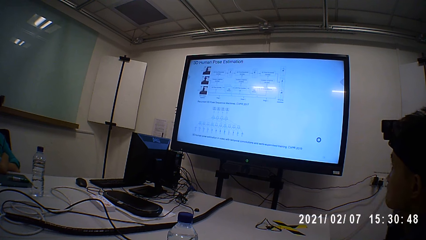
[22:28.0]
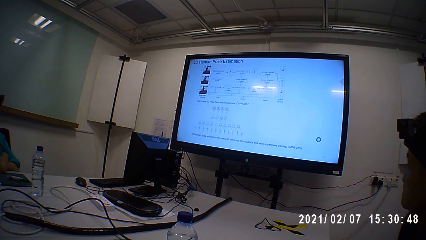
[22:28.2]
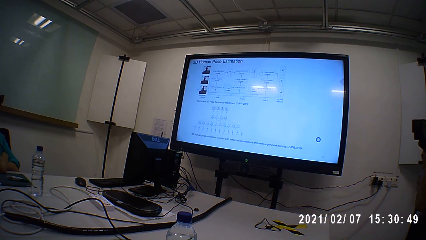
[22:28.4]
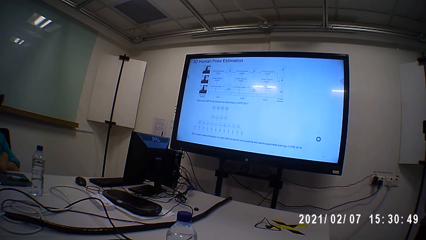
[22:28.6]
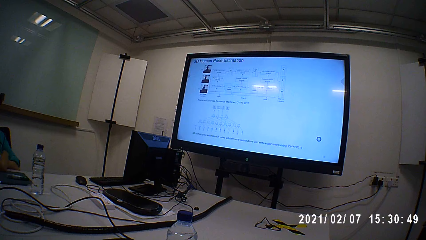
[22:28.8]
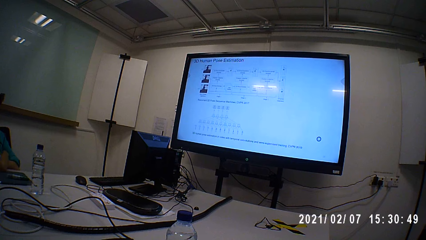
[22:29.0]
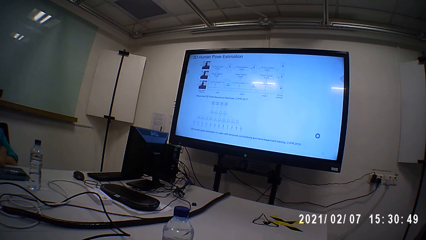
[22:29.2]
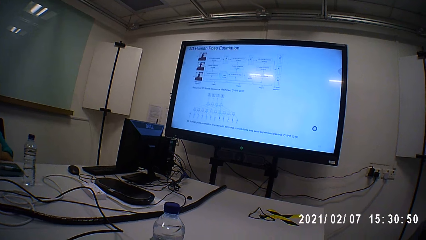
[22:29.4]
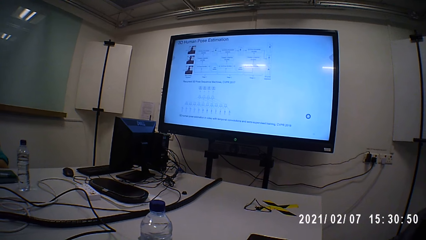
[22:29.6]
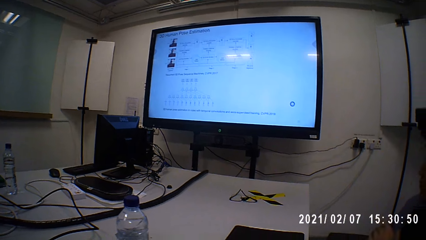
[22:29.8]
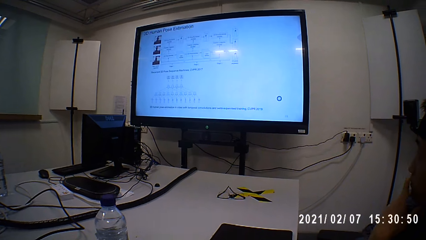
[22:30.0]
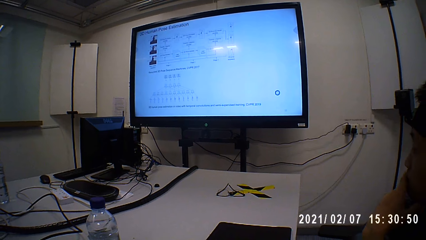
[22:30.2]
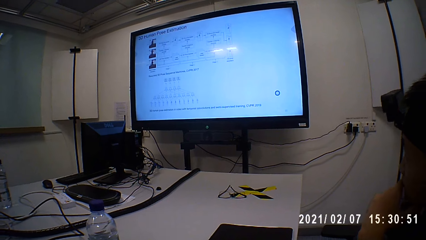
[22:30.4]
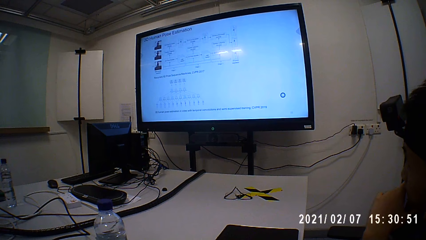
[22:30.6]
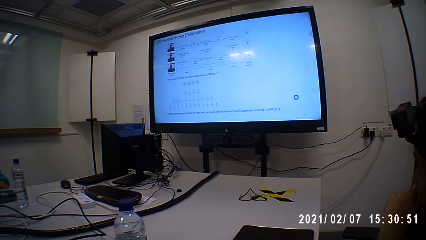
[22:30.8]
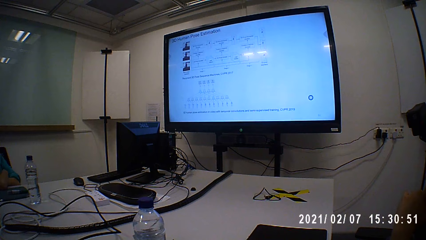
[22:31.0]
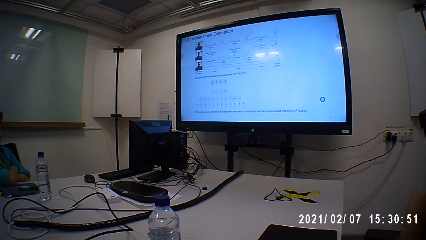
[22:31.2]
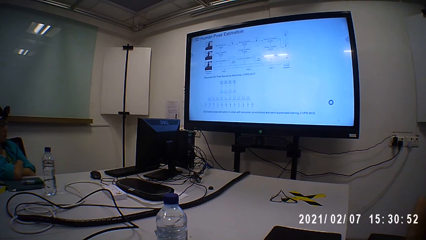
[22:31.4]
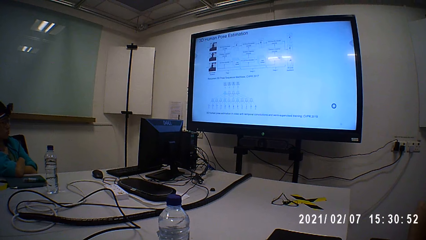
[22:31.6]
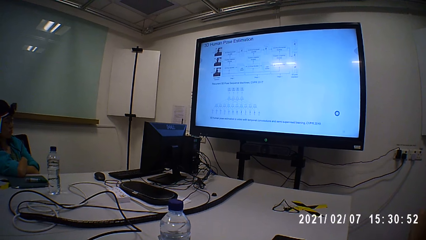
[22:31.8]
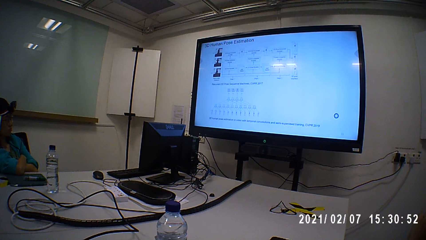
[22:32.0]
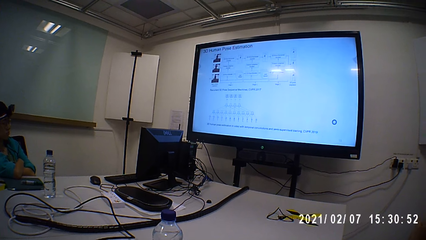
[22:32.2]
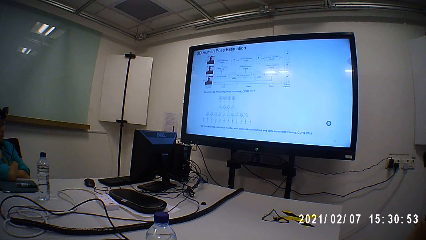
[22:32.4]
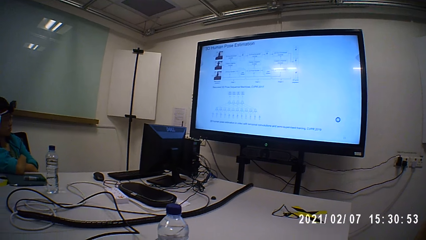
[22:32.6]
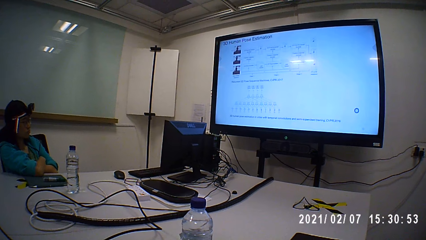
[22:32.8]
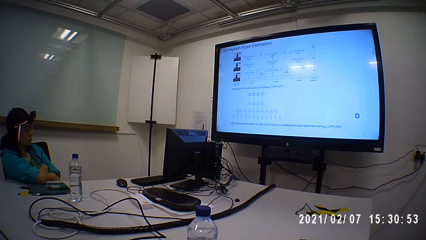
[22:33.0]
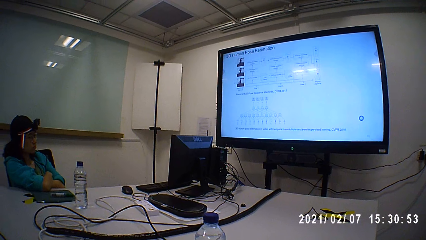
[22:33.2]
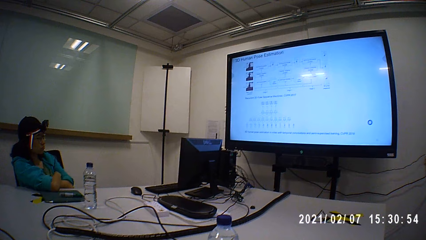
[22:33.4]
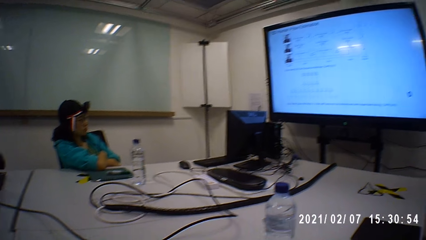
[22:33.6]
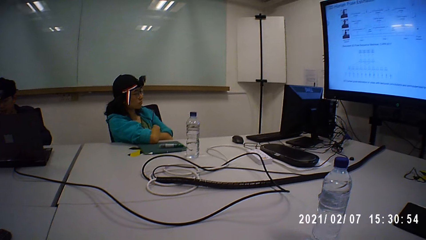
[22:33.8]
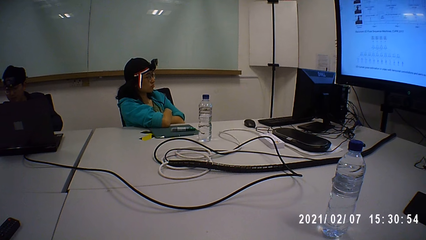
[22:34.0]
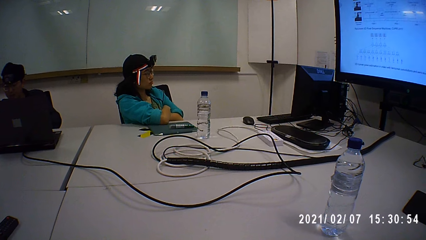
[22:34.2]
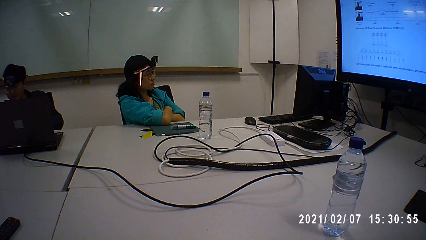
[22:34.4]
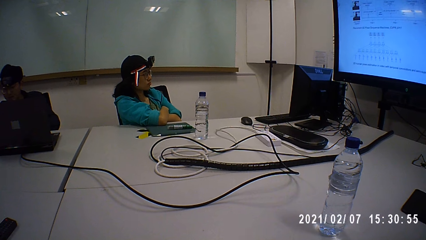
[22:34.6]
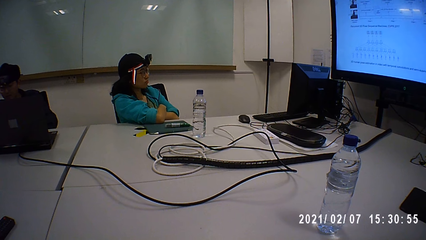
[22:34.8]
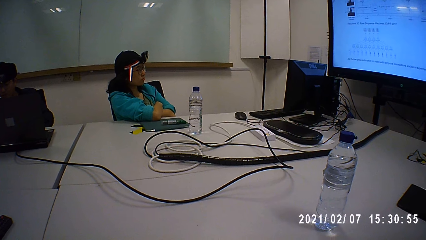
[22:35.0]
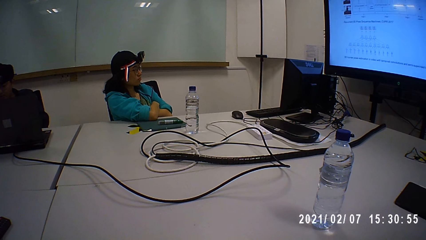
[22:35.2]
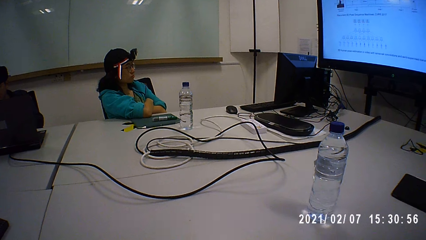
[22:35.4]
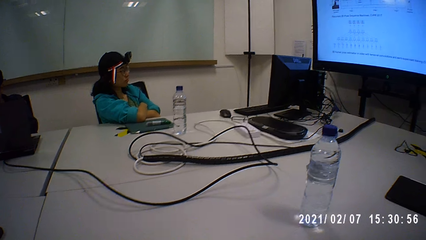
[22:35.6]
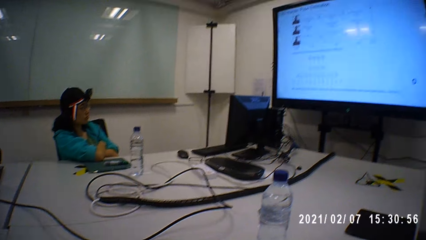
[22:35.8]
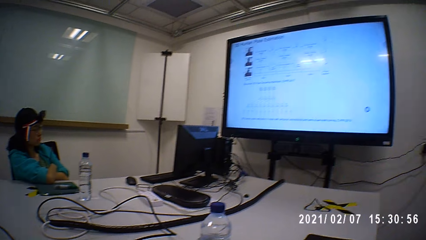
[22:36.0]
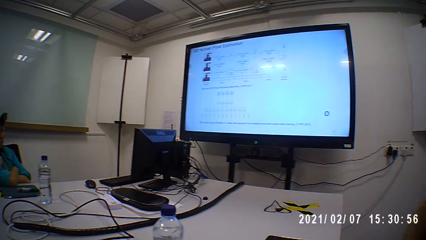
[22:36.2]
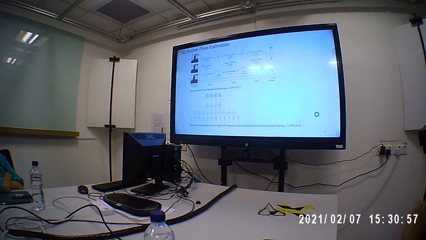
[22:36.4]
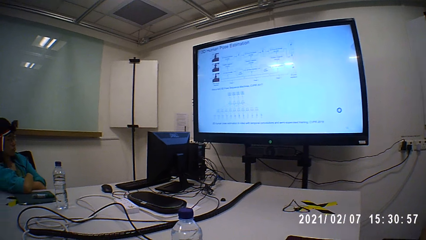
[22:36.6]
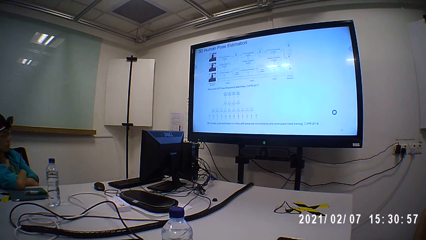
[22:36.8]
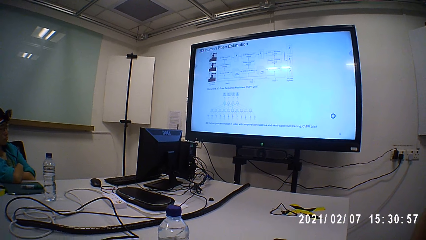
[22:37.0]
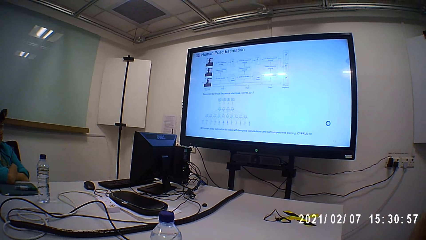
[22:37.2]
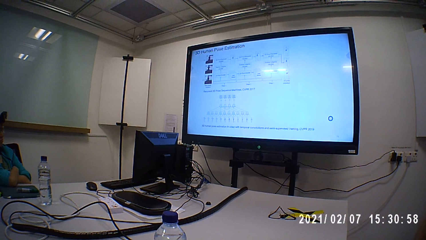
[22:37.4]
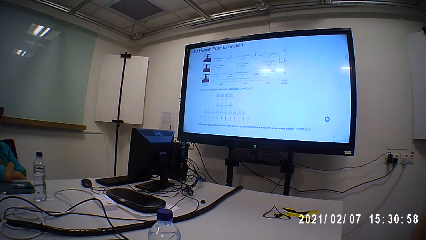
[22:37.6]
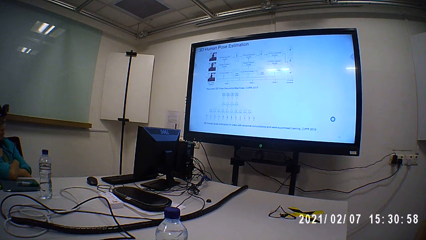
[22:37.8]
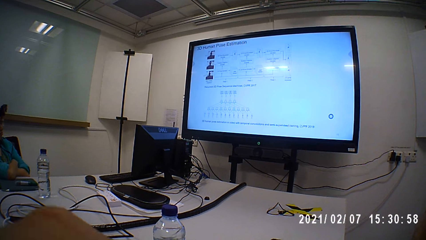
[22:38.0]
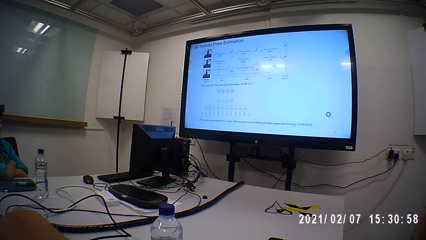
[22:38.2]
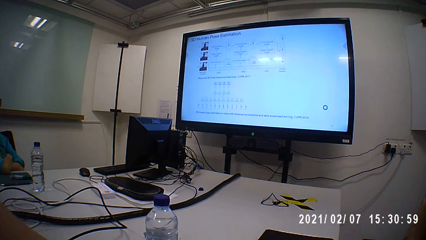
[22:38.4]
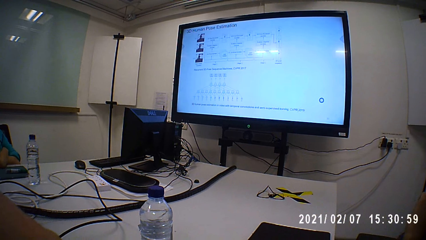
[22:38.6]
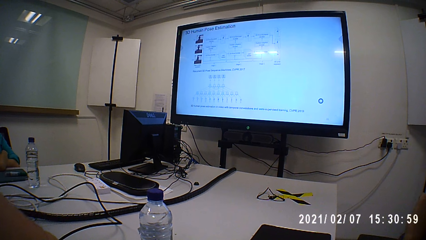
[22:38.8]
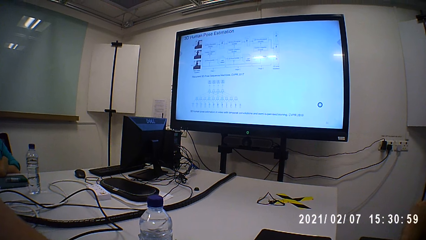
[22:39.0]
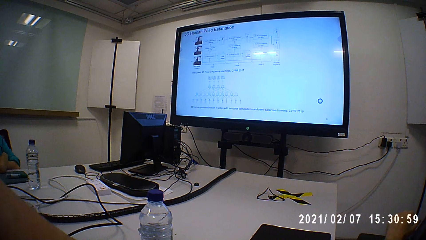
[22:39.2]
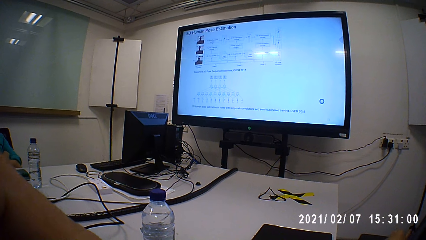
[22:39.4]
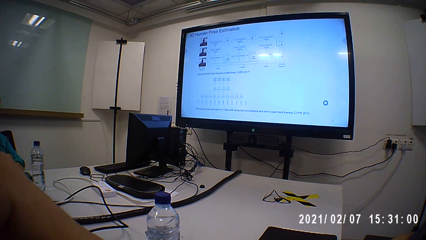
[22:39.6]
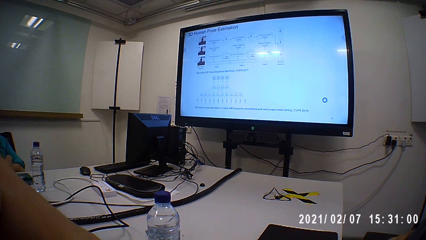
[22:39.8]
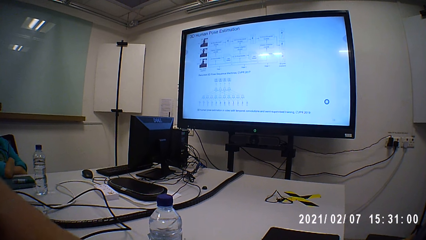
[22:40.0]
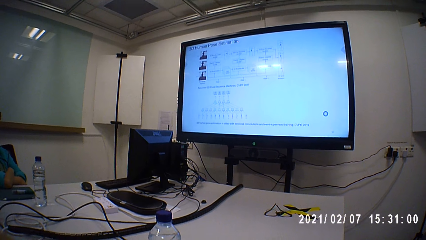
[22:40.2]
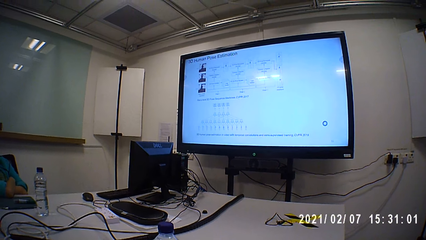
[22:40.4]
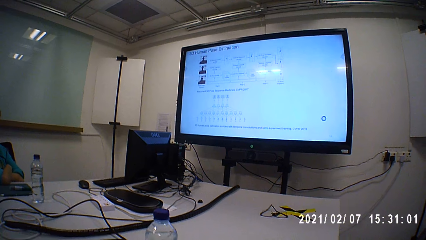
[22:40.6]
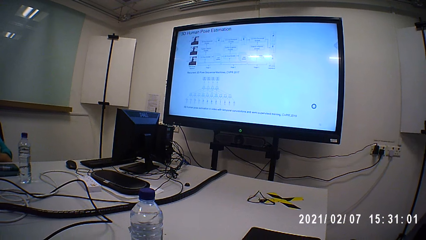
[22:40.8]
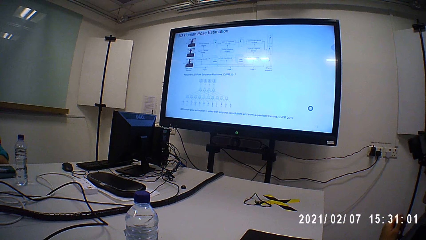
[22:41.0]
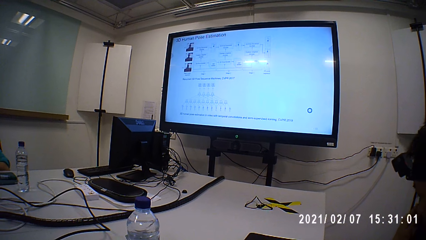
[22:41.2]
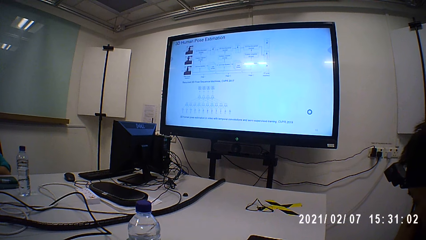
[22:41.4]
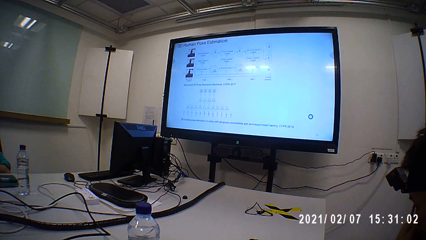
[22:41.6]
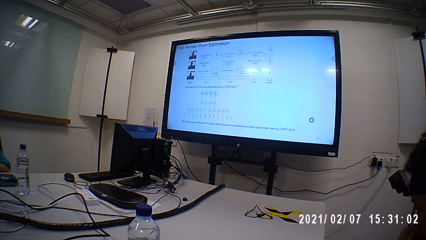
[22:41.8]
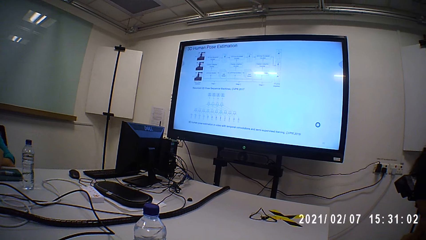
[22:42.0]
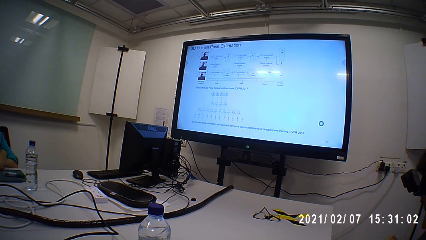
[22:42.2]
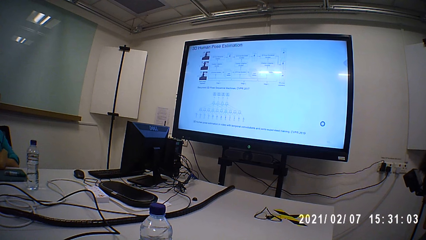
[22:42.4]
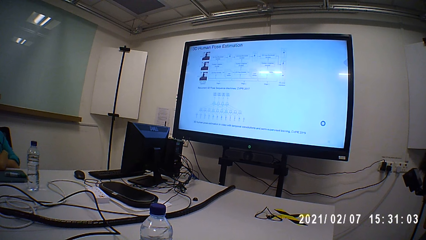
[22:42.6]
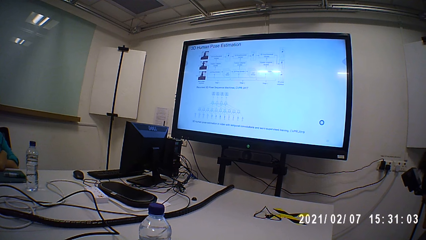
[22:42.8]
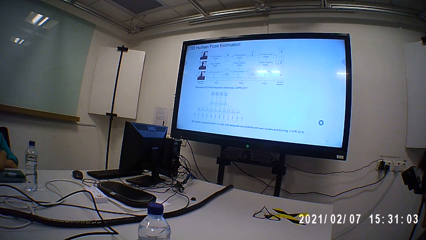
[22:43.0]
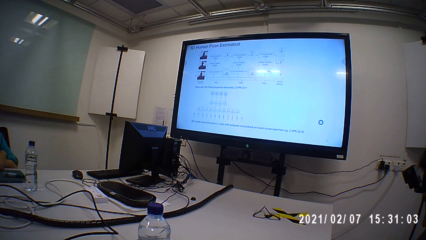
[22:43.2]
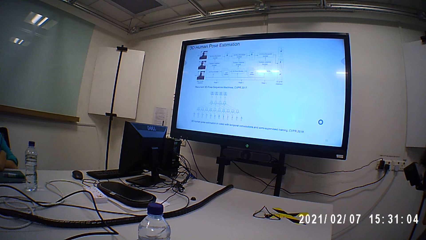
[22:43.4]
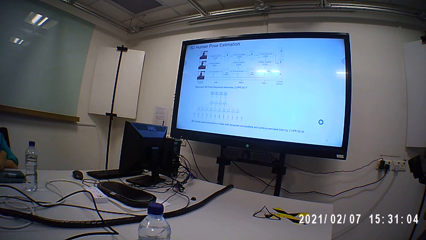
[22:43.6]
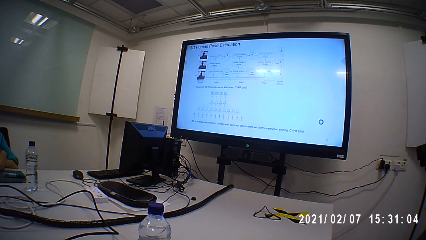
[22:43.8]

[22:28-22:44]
The camera wearer stares around. They watch the film on the television with others.
